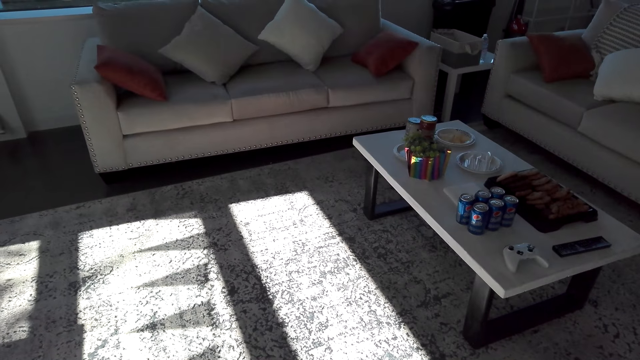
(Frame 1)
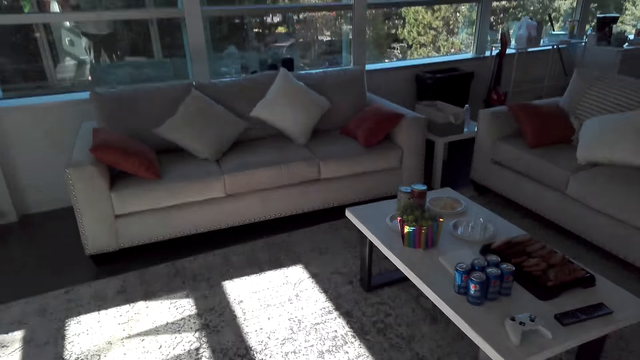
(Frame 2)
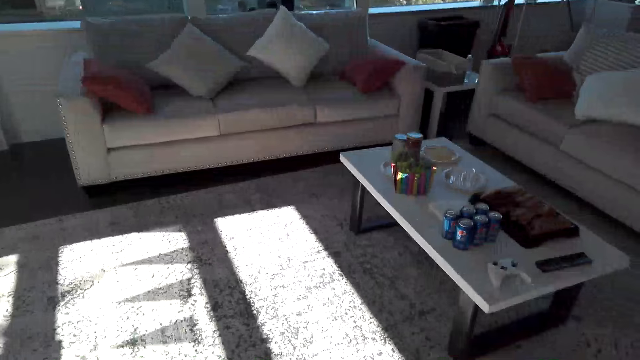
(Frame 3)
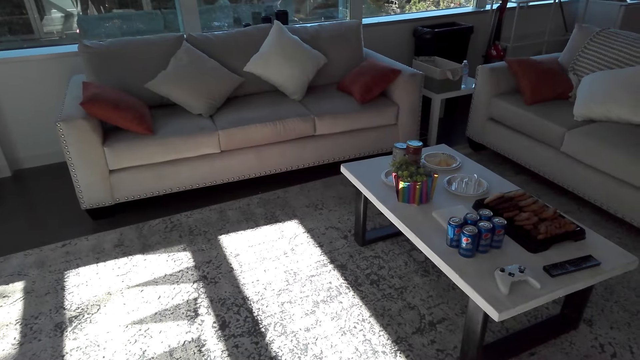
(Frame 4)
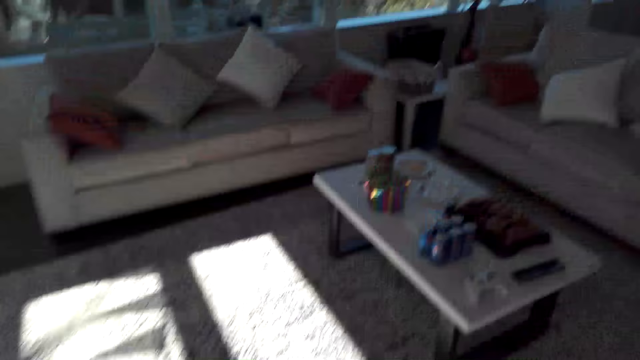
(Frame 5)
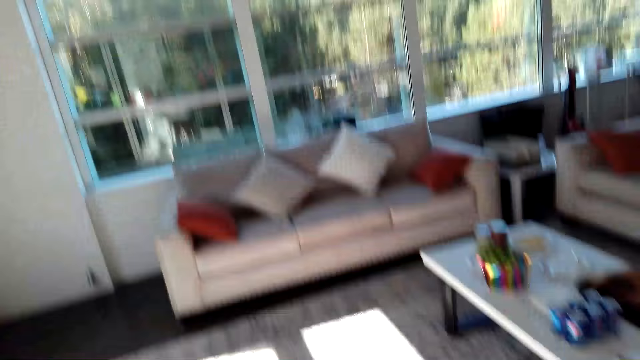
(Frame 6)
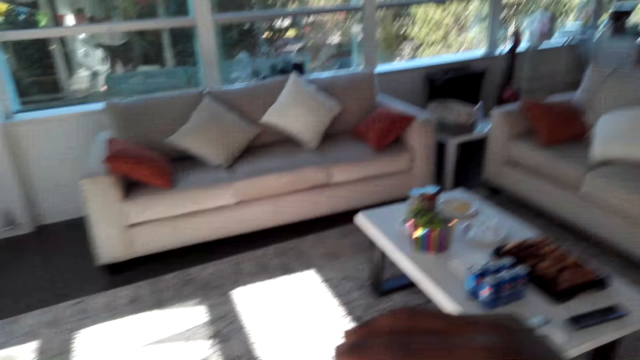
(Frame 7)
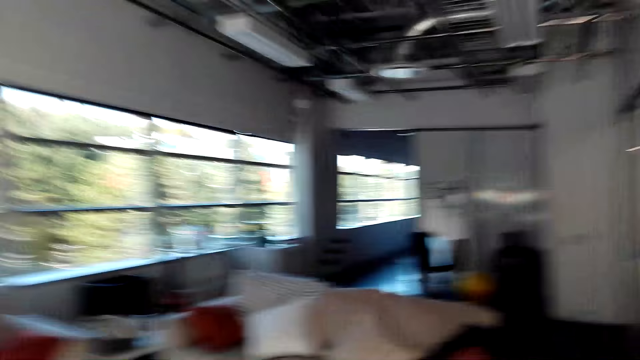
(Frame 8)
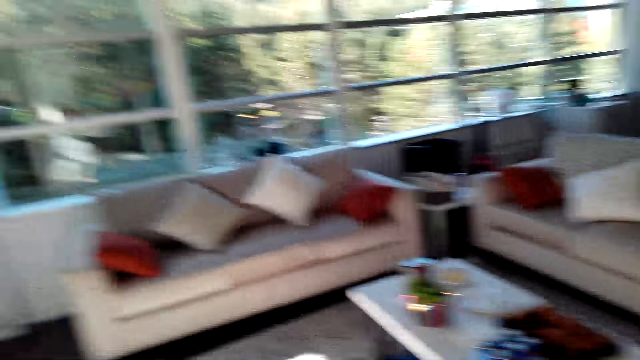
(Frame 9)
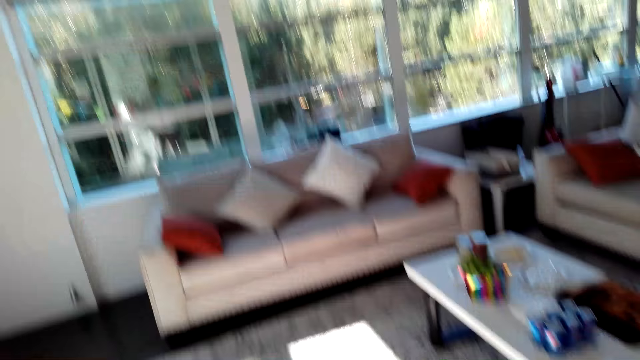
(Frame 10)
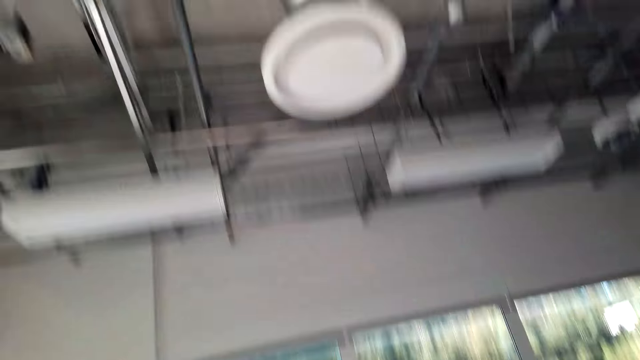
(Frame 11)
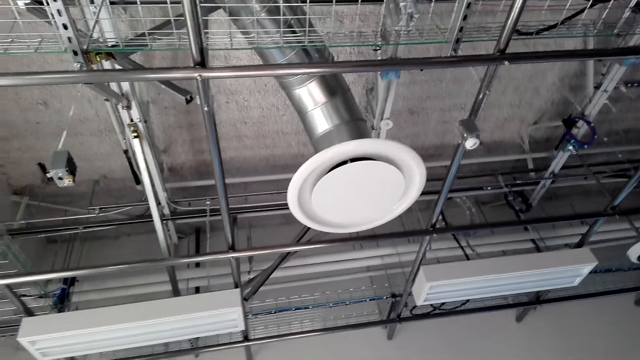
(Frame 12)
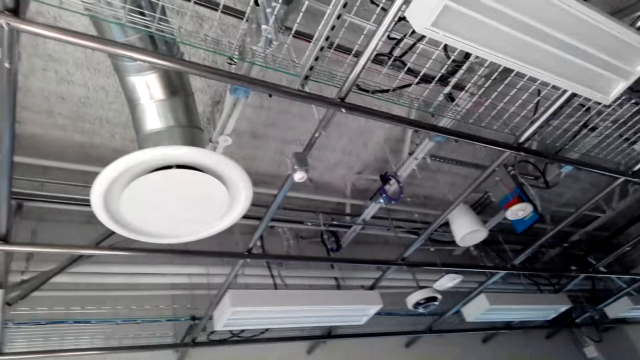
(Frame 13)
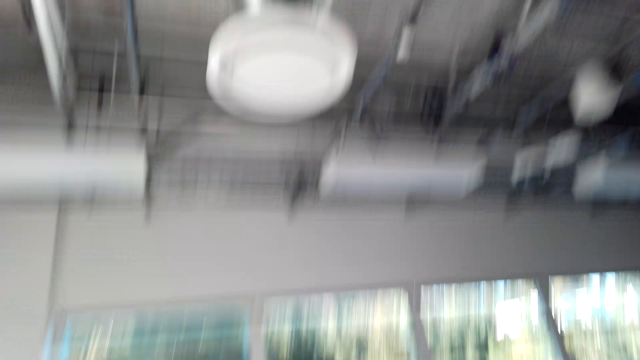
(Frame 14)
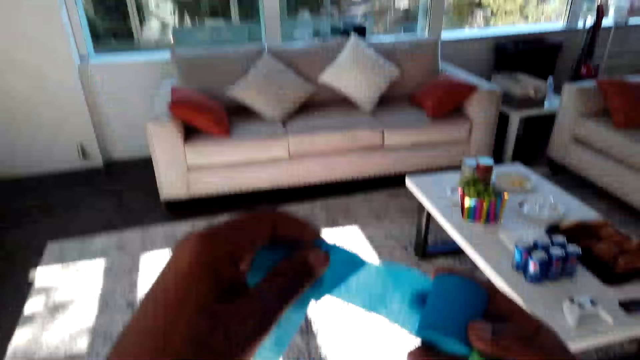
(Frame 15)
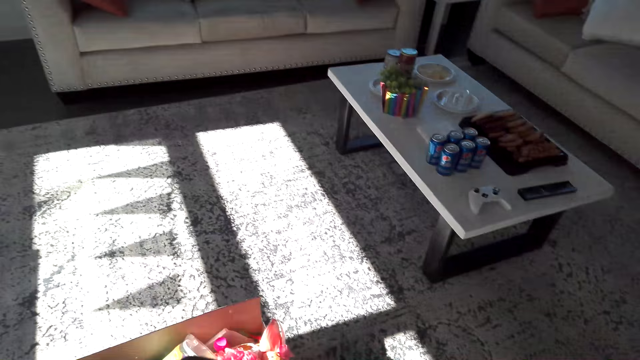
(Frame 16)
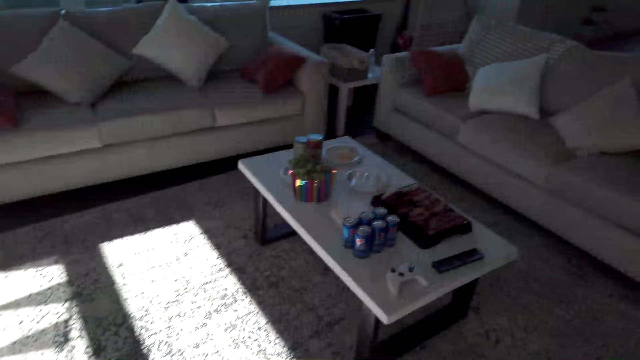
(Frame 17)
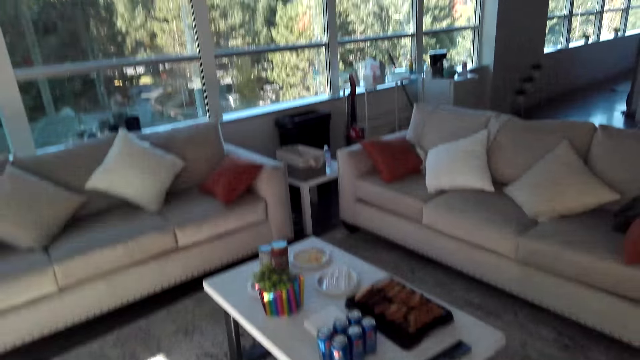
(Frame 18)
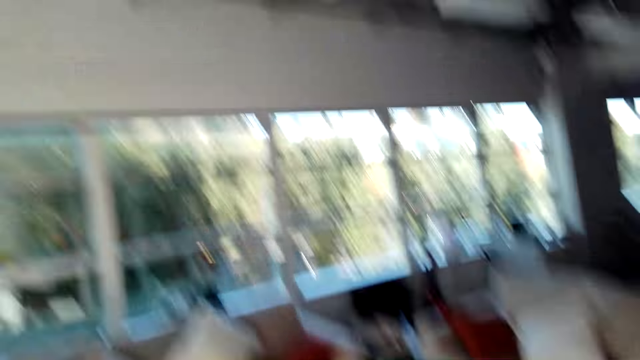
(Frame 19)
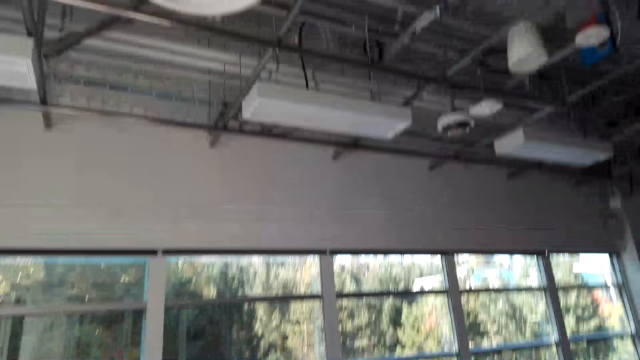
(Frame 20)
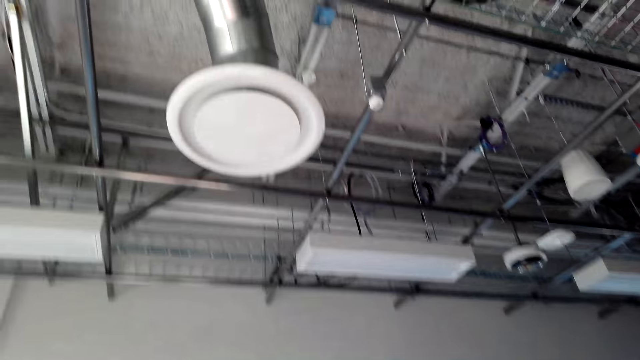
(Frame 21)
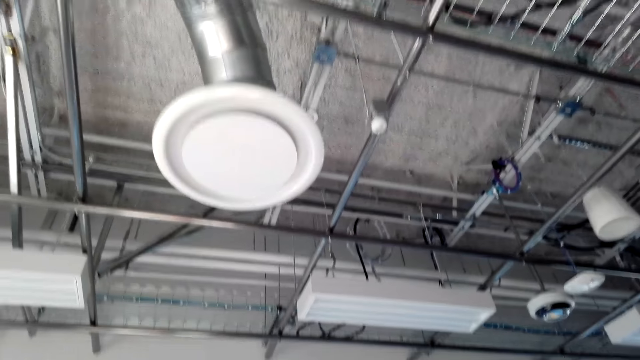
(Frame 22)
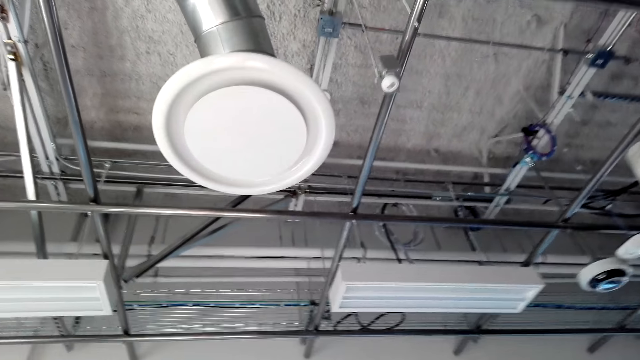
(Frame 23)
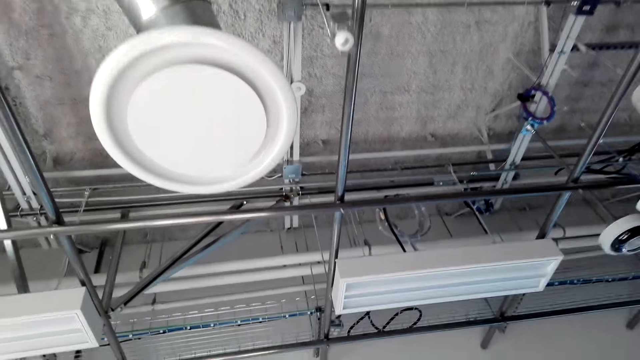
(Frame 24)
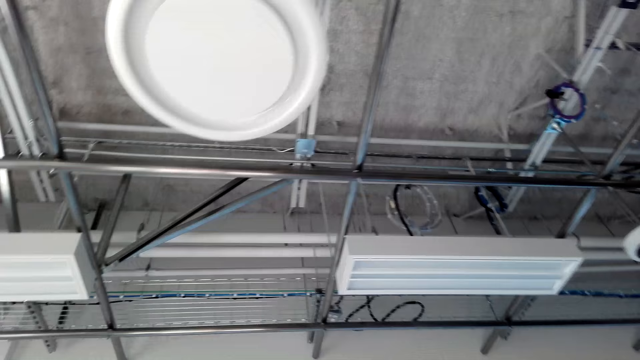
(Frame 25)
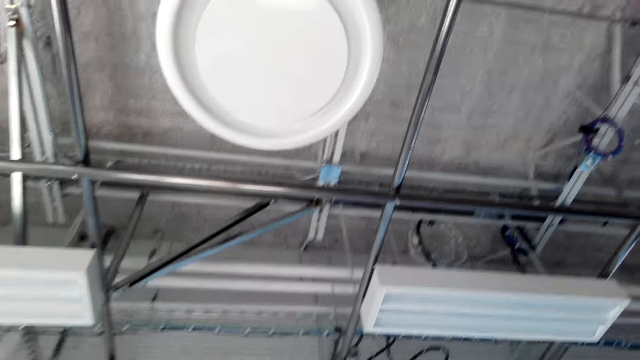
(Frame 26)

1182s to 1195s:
The camera wearer lifts up the hand. He walks around the room. He holds a paper décor with his hands. He walks around the room.

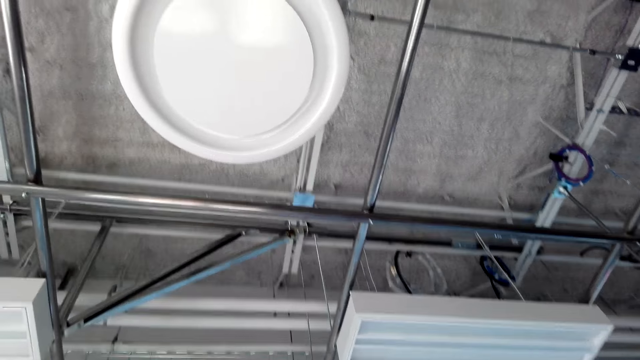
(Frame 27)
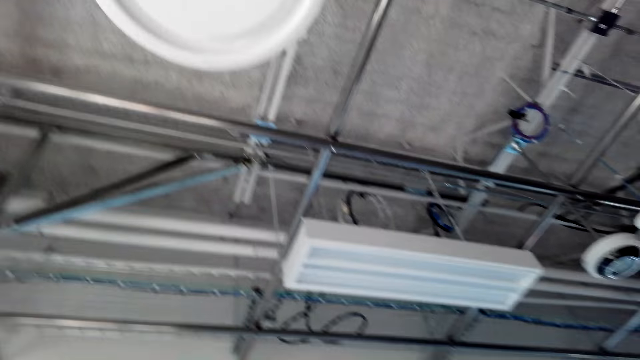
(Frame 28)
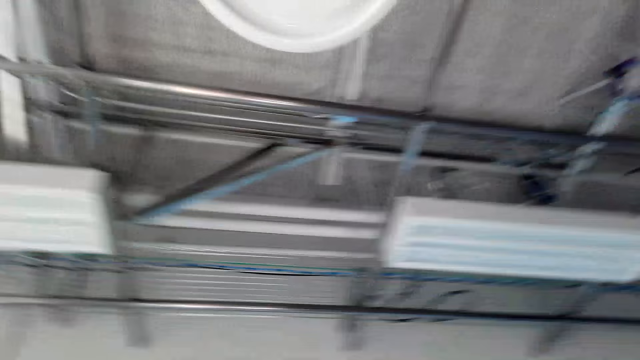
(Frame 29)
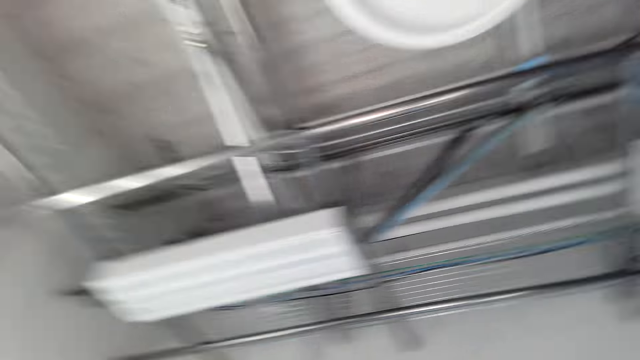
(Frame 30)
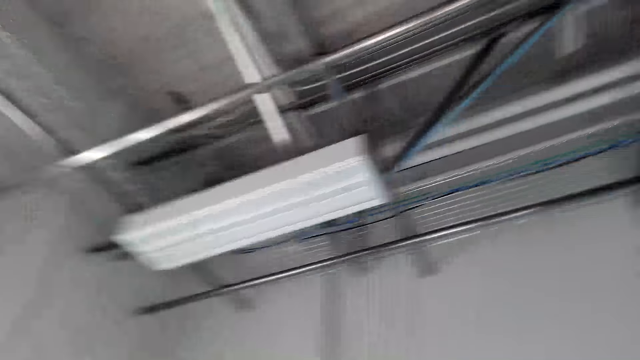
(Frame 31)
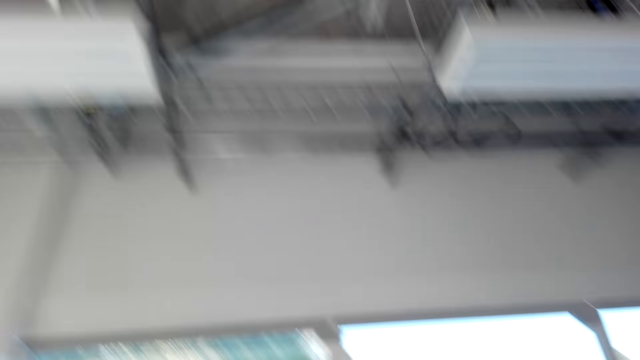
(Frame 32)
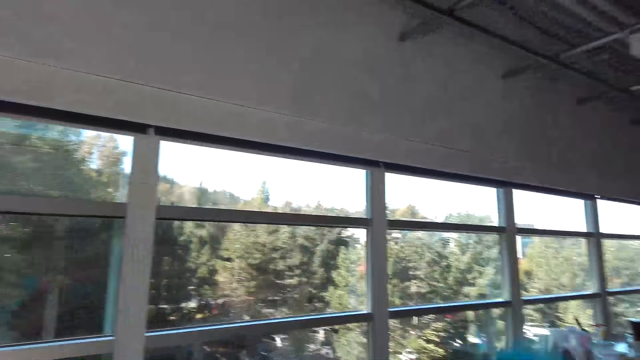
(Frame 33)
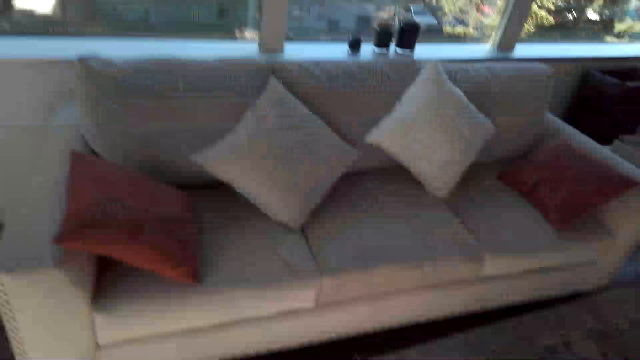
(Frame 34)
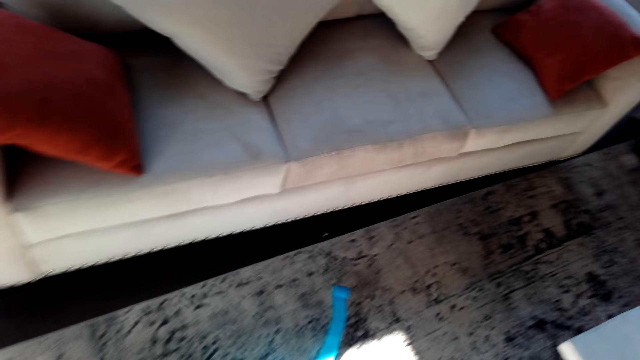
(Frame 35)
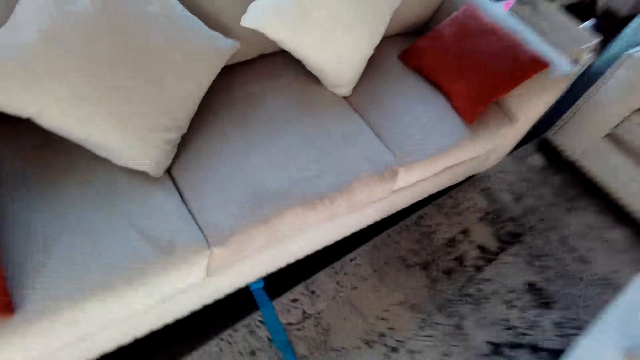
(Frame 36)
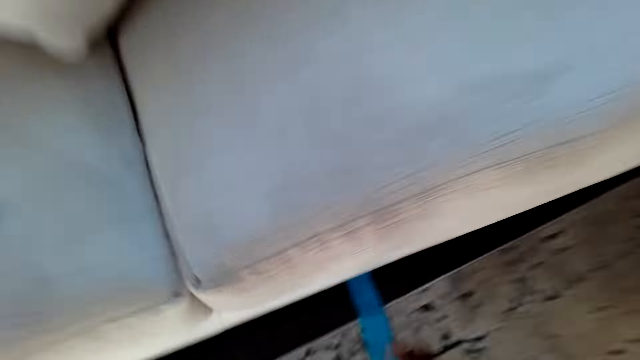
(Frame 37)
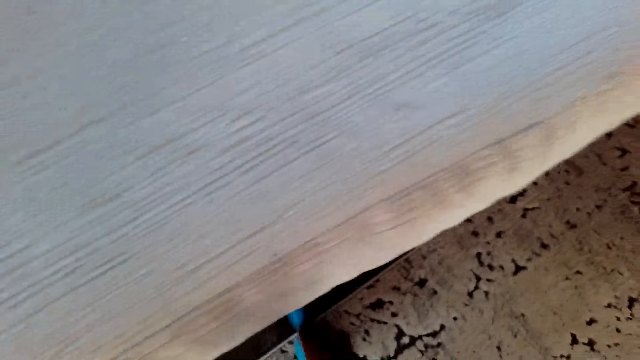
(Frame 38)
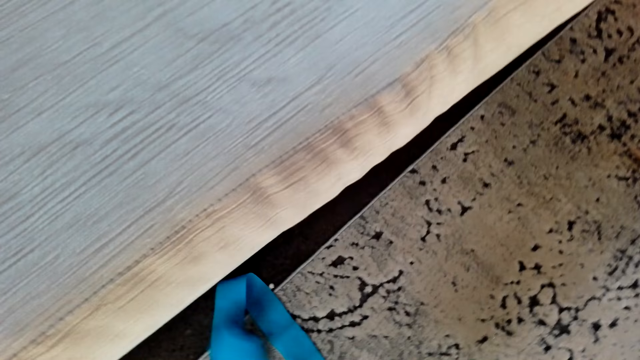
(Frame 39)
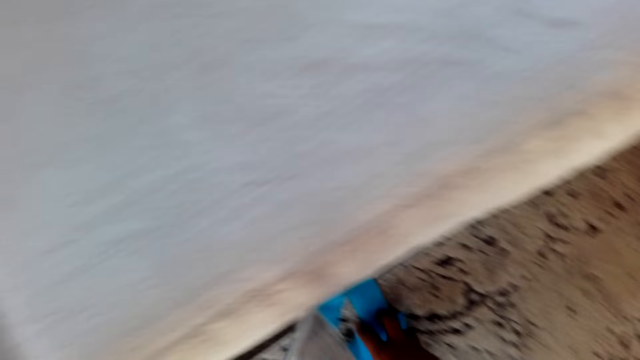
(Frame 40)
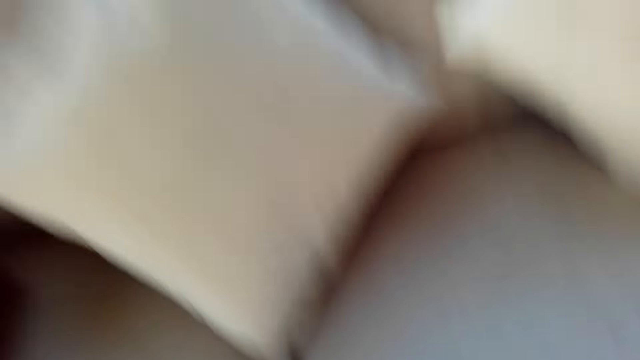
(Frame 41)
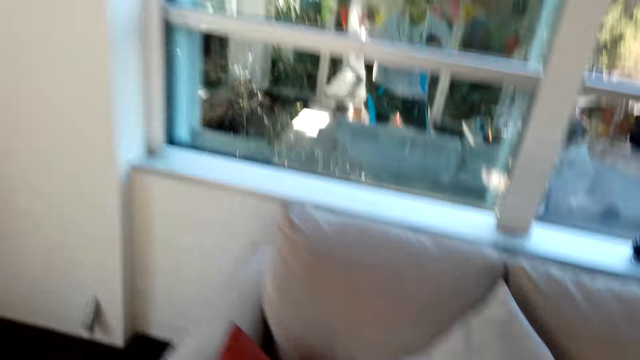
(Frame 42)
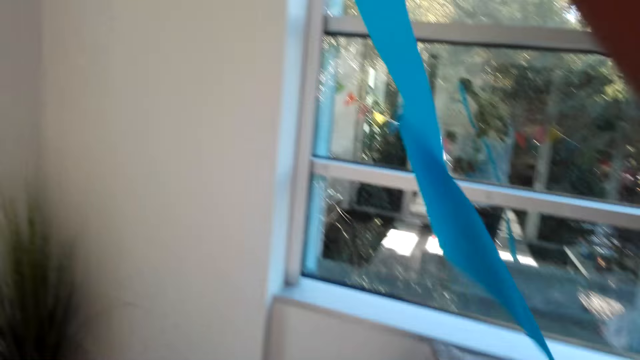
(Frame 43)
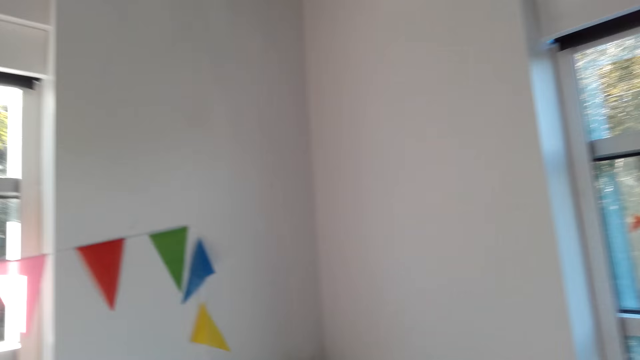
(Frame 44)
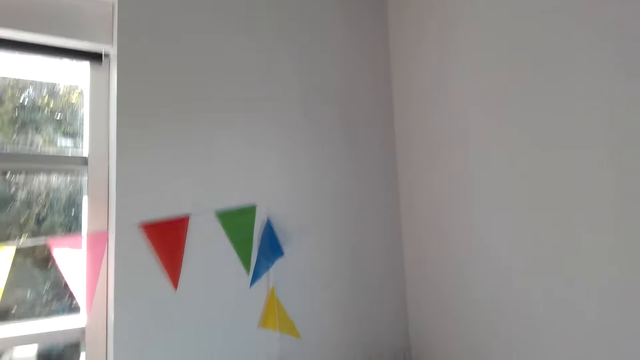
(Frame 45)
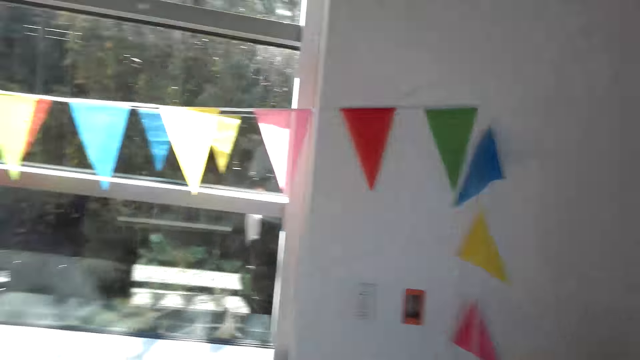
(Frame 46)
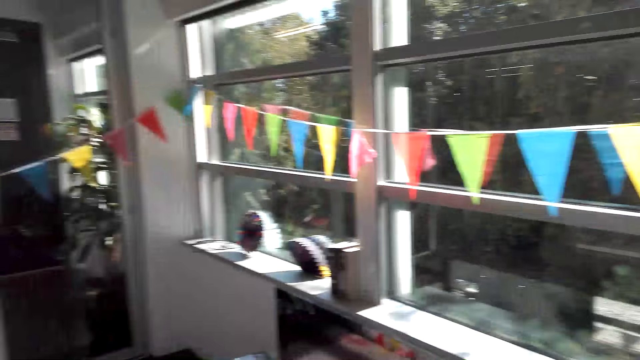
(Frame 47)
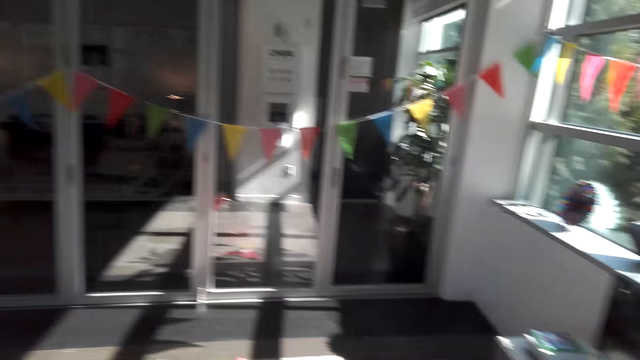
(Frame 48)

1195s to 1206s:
The camera wearer throws a rolled paper. They pick up a paper décor or paper craft. They walk around the room, lift up the paper craft and walk around the room.
